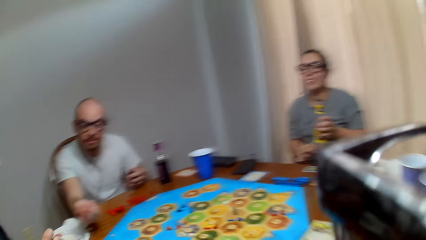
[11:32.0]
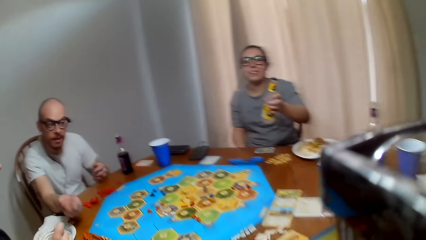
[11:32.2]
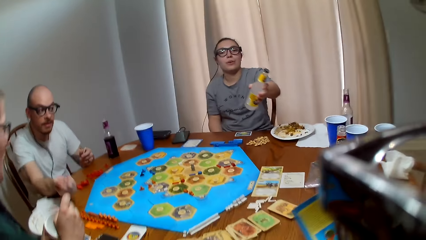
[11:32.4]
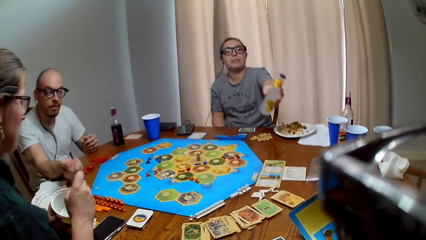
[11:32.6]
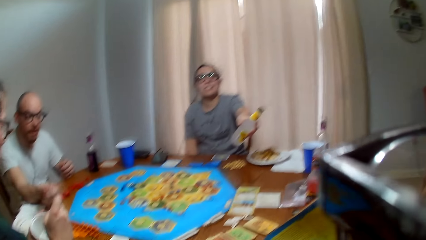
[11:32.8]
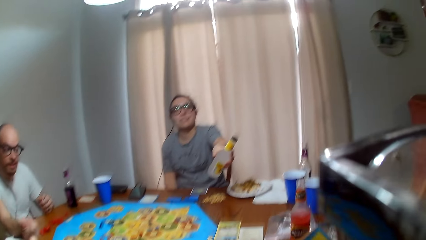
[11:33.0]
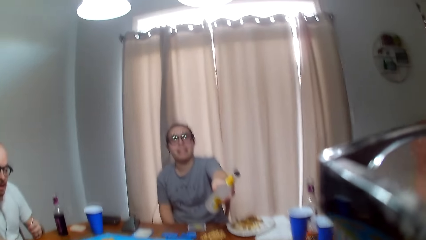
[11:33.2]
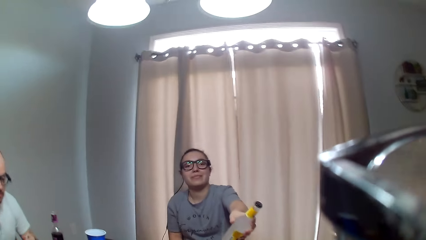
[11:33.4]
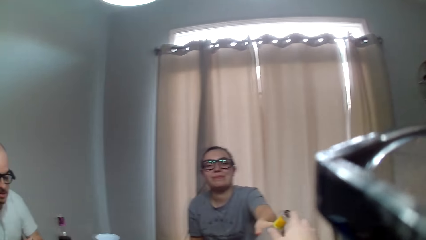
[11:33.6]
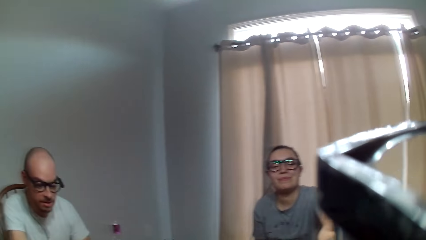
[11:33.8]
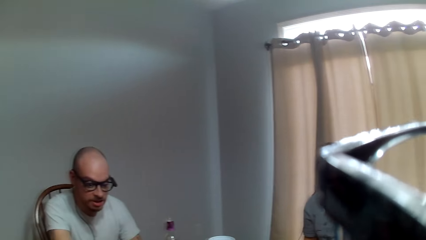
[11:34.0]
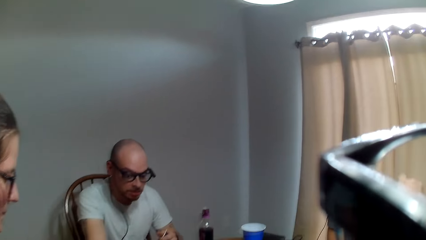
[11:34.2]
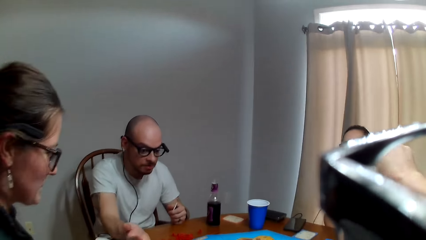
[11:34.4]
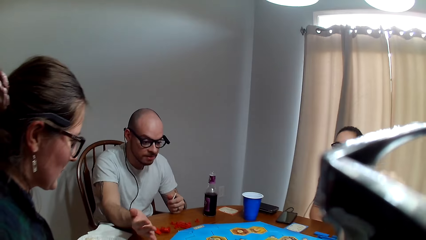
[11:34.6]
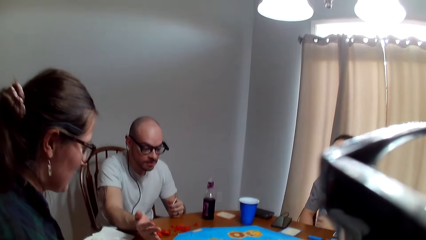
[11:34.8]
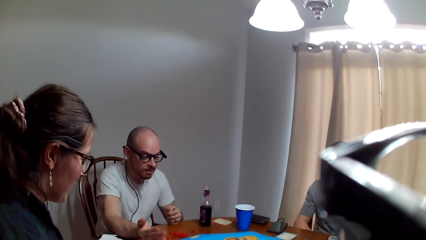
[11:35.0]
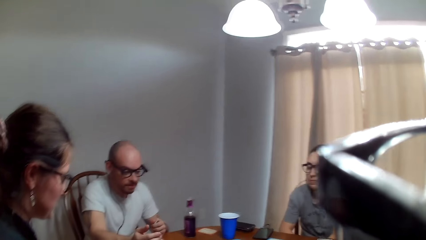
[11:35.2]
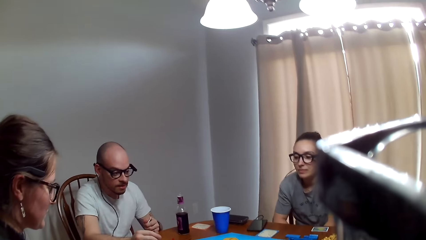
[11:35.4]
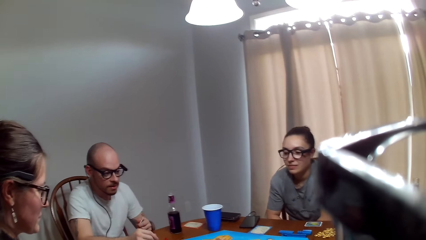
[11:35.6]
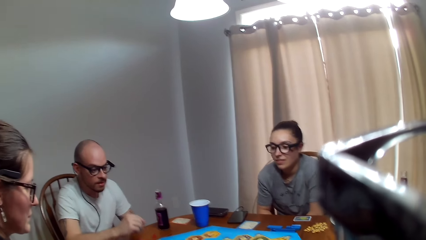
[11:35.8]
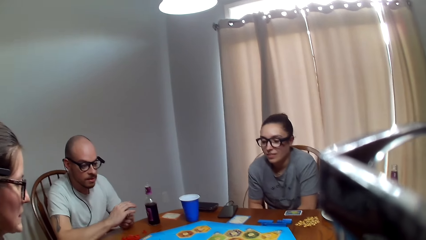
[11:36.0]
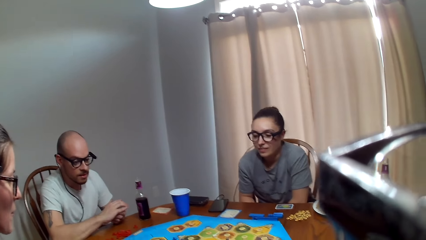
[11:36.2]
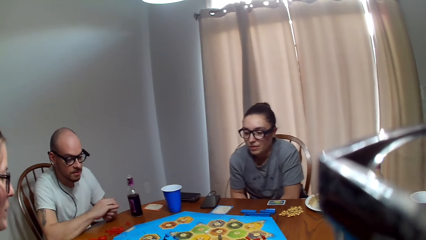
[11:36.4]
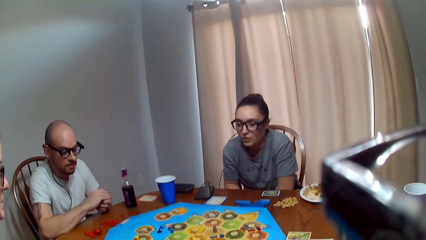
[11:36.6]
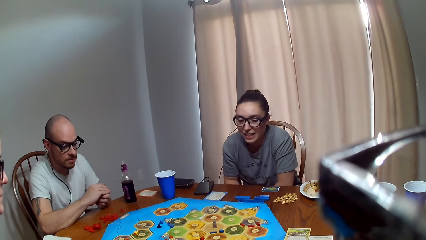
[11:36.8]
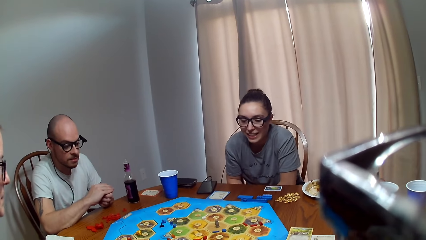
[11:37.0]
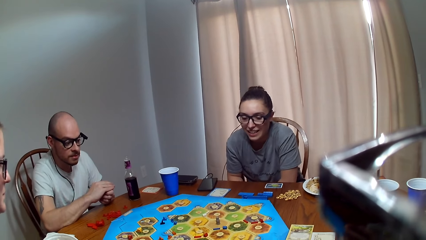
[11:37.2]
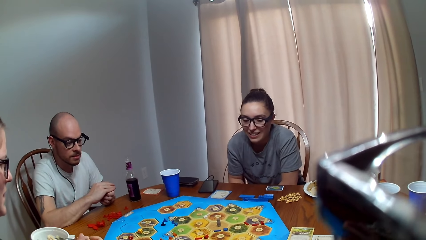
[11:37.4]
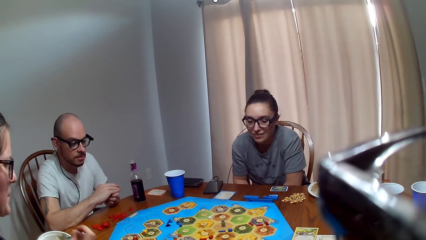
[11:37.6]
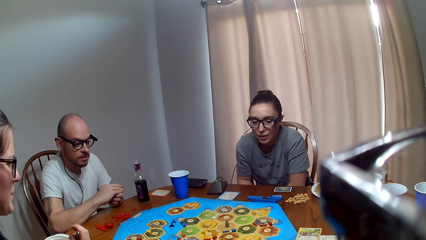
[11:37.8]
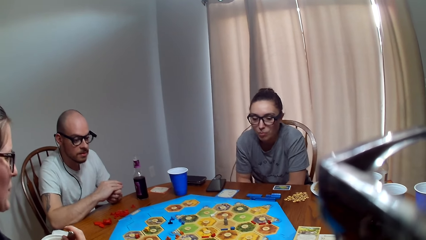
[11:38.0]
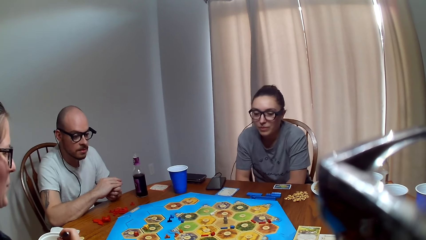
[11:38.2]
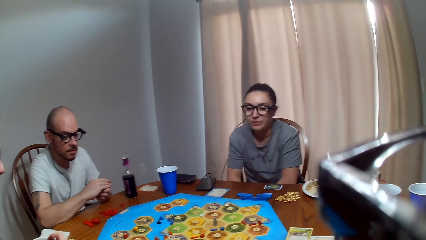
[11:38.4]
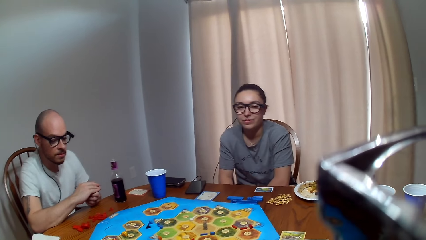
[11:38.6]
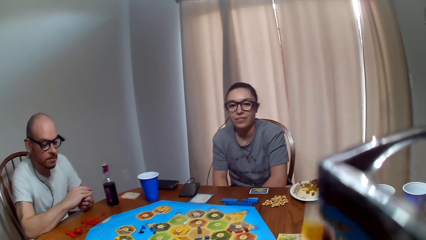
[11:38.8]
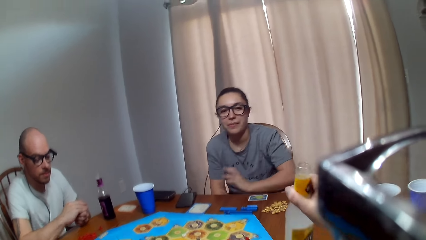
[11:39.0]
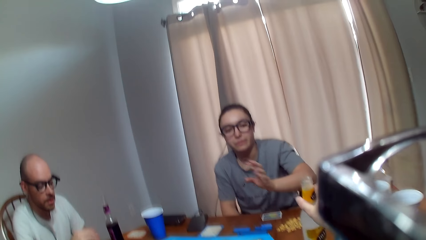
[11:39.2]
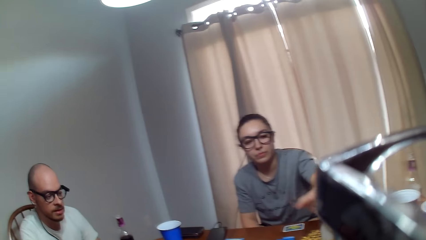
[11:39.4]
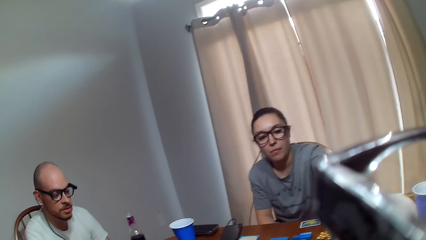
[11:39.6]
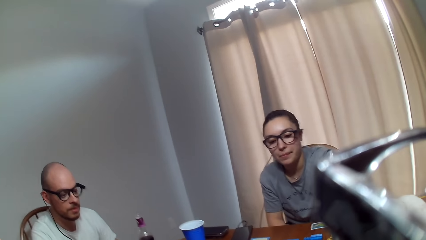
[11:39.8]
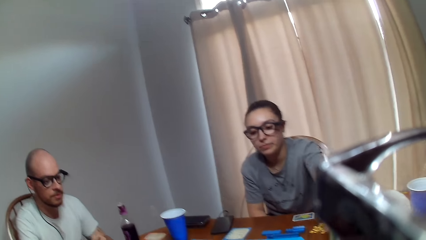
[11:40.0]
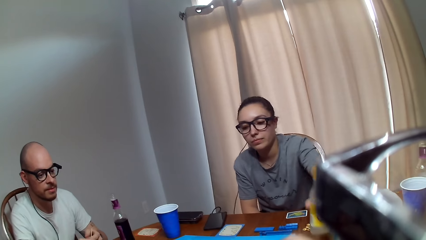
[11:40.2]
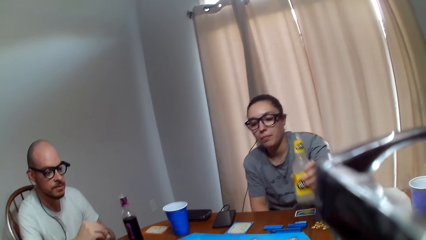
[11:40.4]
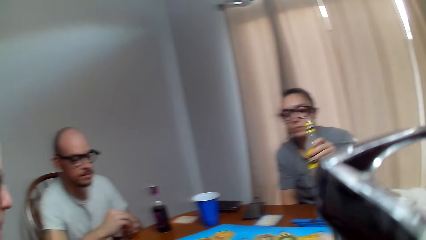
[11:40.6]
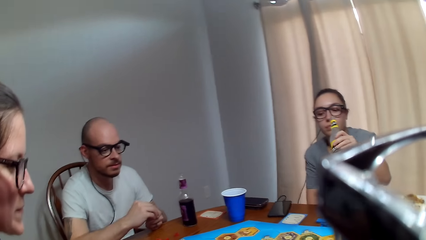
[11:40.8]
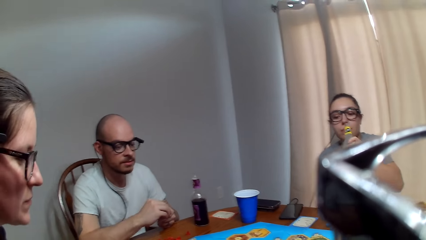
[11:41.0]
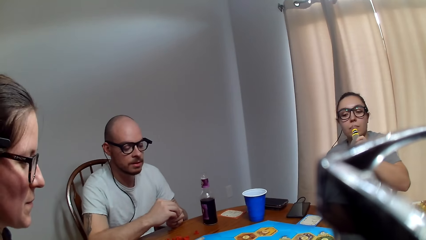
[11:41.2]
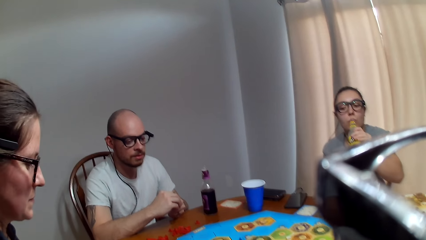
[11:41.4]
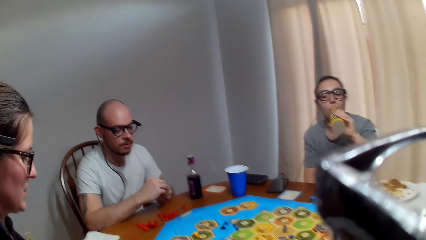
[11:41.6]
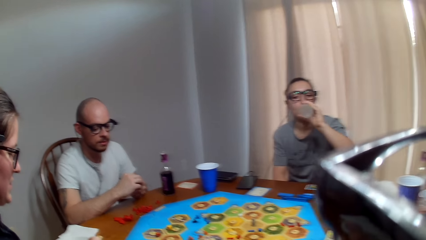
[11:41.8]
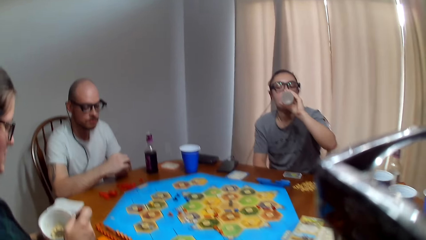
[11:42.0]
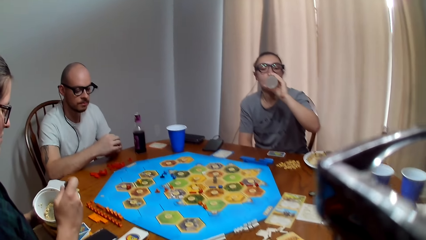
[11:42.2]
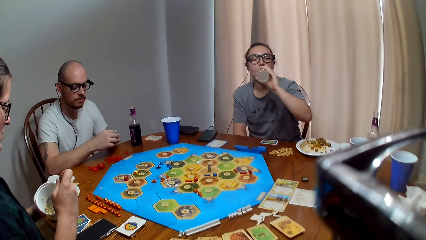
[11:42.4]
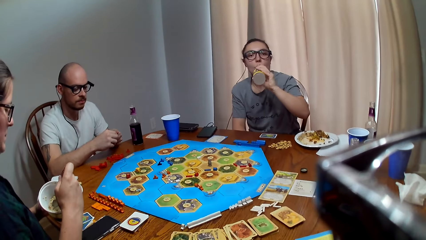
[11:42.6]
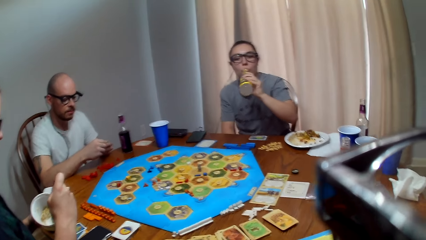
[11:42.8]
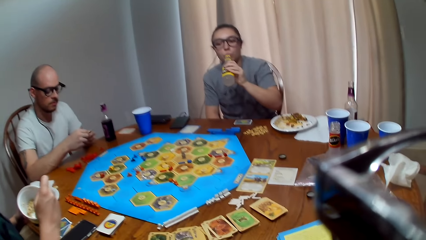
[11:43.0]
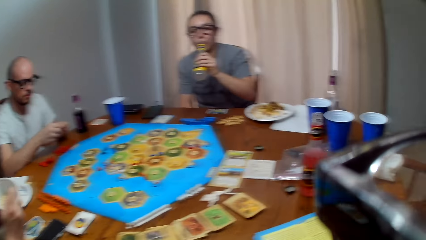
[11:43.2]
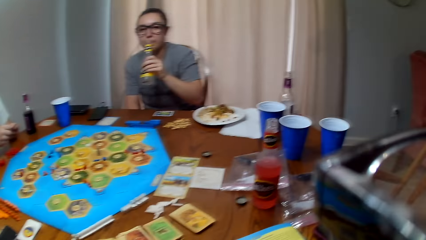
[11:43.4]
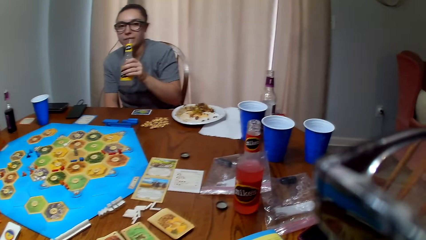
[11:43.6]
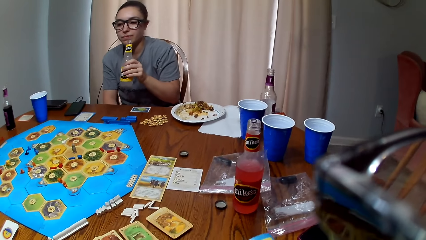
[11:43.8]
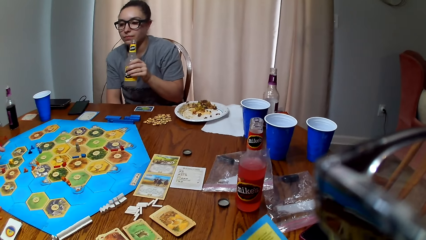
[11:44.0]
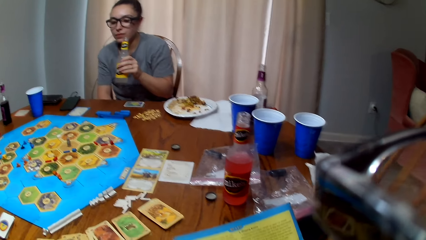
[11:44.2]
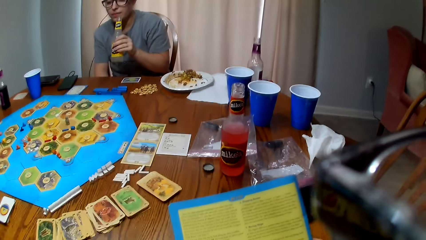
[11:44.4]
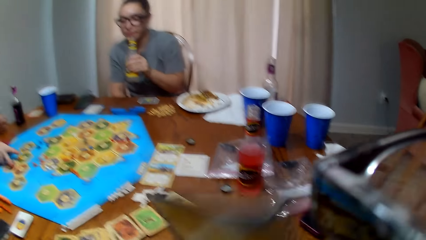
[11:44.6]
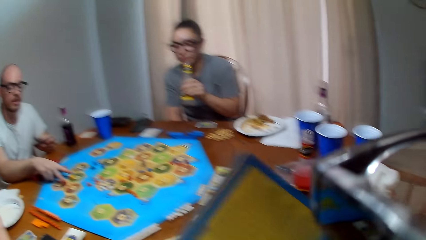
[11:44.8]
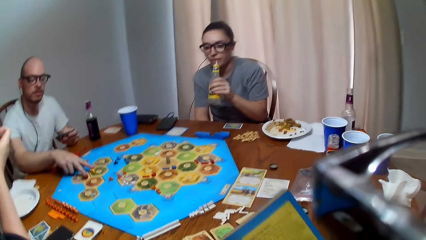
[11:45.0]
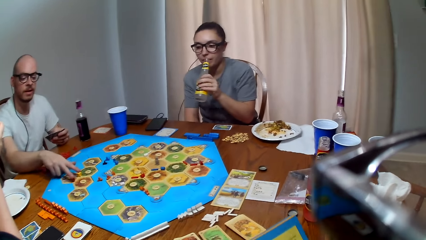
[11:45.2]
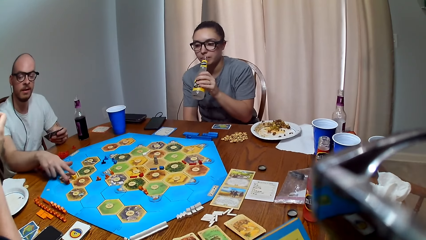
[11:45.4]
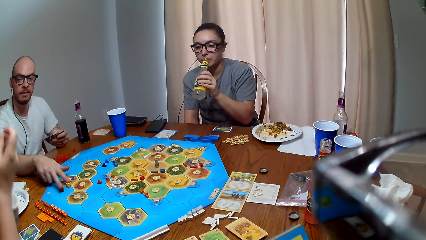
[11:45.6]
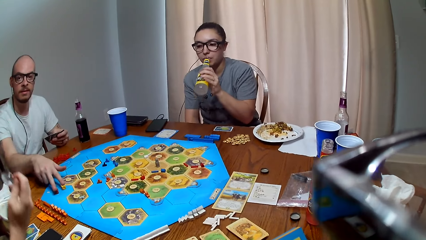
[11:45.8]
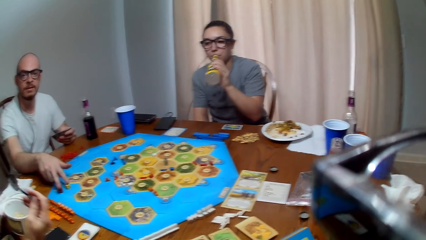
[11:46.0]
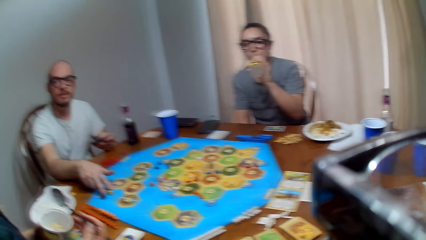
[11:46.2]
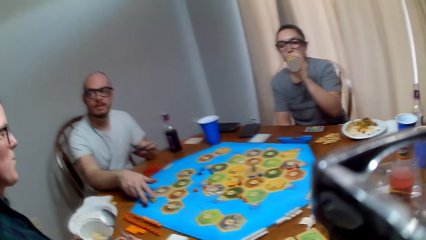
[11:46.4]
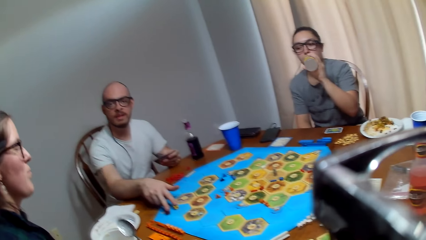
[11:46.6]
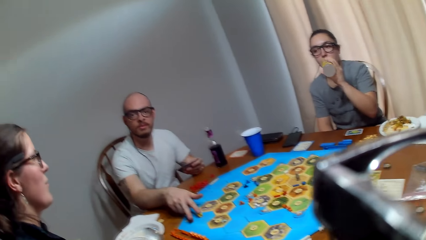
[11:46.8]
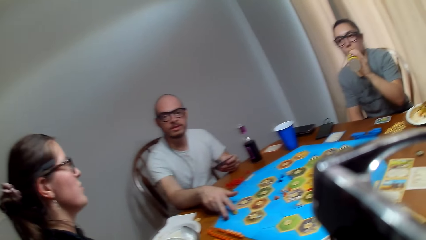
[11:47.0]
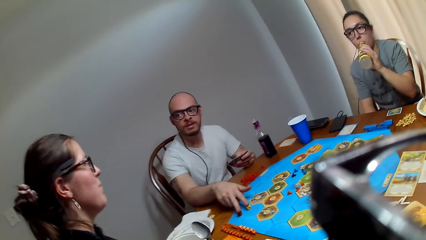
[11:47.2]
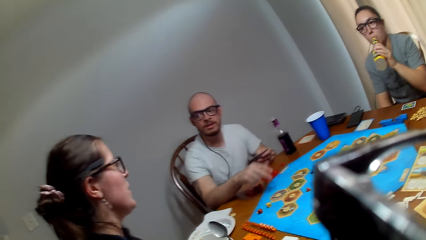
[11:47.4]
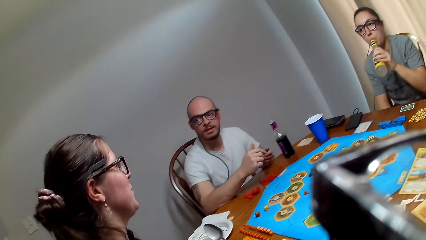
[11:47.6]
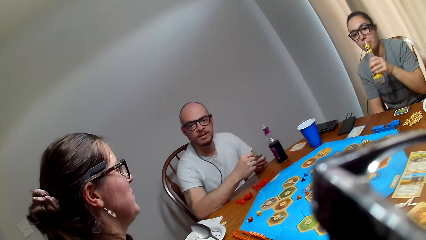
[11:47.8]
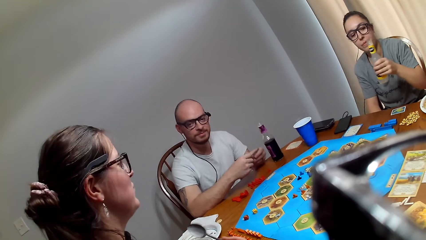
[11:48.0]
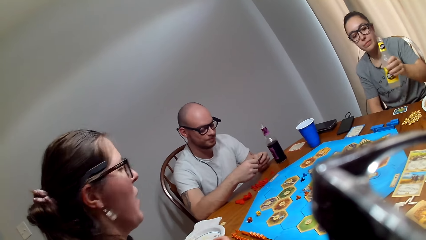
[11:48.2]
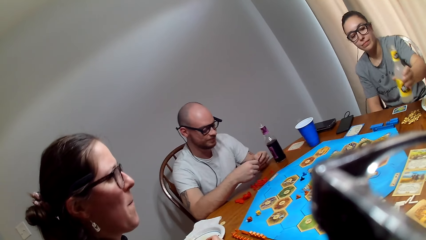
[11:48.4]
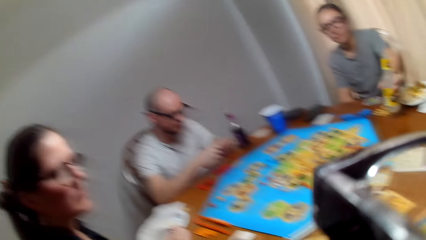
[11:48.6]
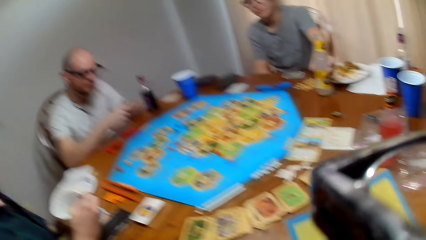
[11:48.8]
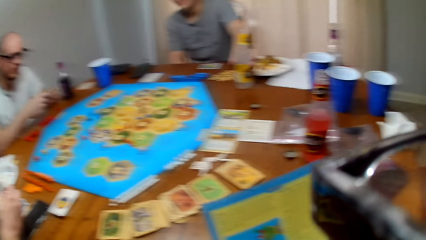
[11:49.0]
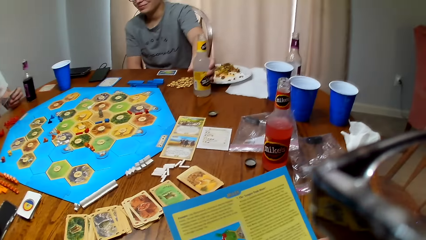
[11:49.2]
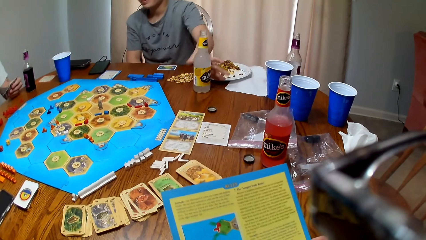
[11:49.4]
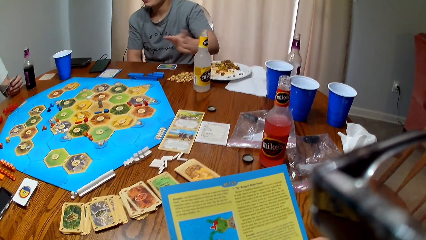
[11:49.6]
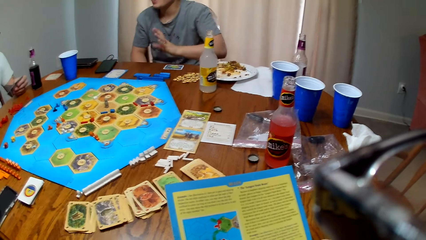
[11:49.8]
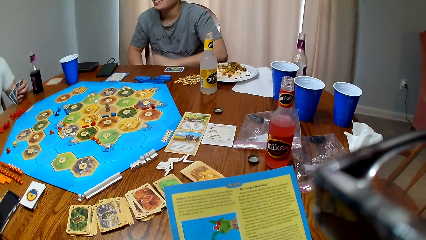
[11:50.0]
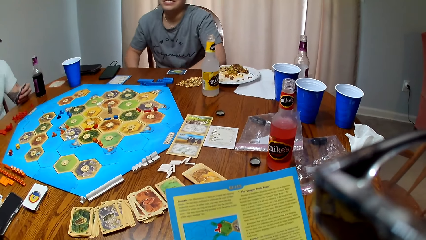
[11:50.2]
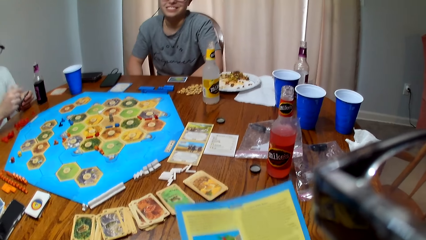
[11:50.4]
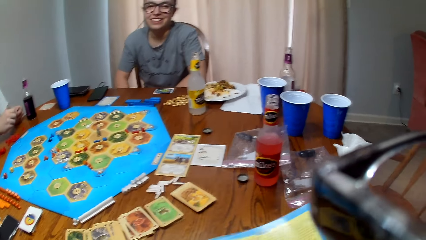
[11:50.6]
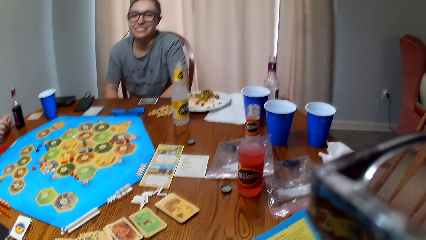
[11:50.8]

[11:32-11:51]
A man speaks to a woman and rolls the dice. Another woman hands the bottle to the camera wearer. The man converses with the first woman. The camera wearer shouts. They speak. The other woman comments. The camera wearer places the bottle on the table. The man speaks to the camera wearer. The other woman picks up the bottle of juice and drinks juice. The man makes a sound. The first woman scoops food in the container. The camera wearer picks up the booklet. The other woman takes juice. The man moves the dice on the game board. The man talks to the camera wearer. The camera wearer speaks to the man. The first woman talks to the man. The other woman places her beverage on the table. The man speaks to the camera wearer.
